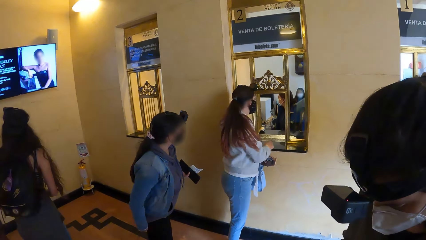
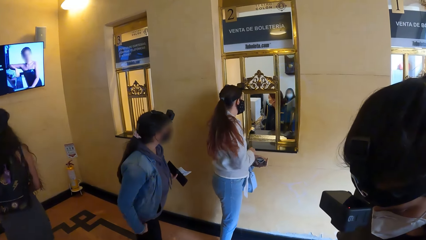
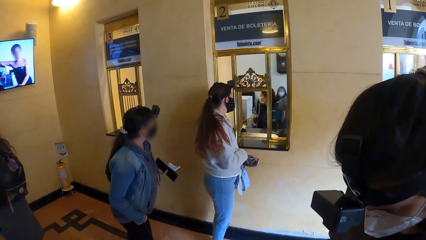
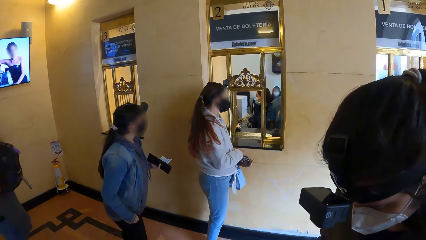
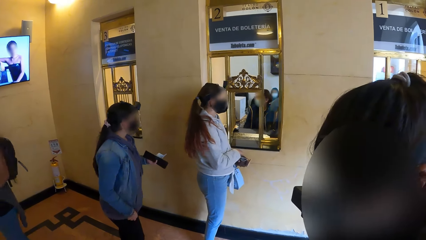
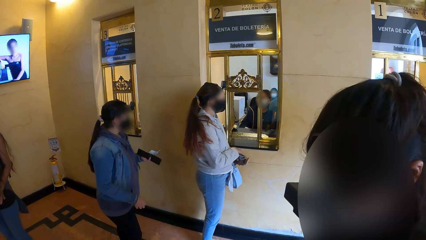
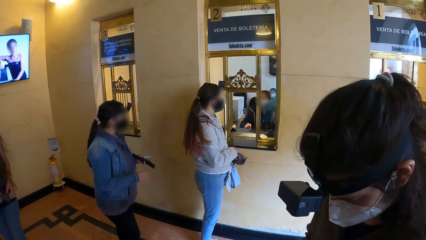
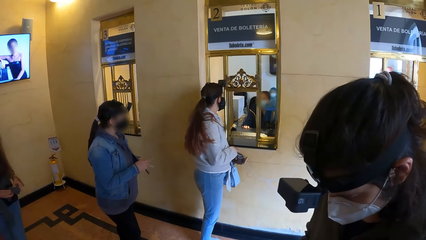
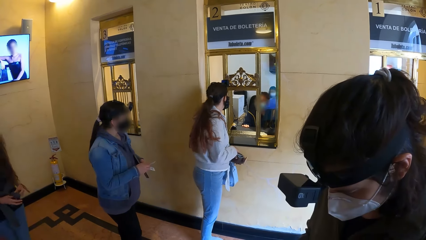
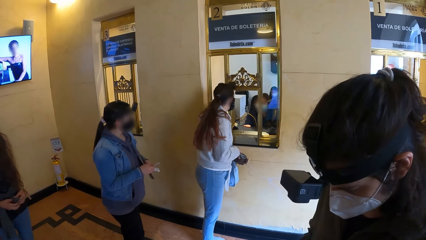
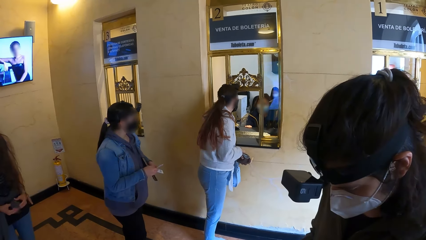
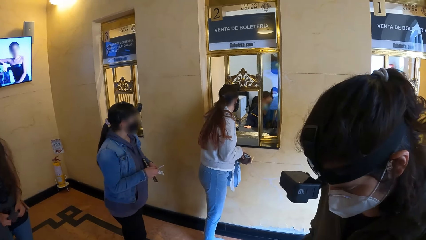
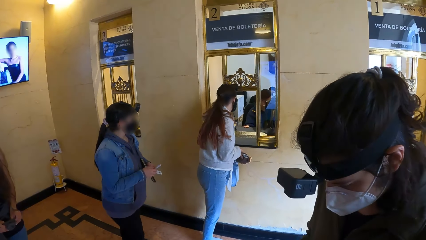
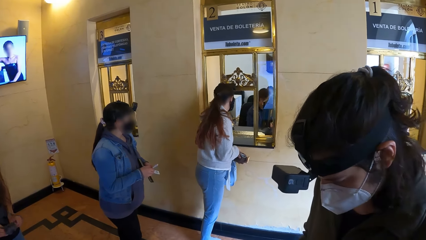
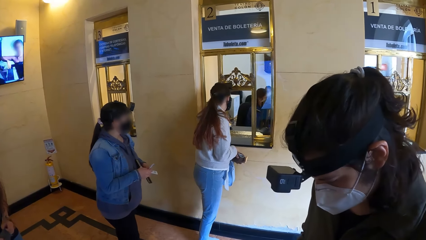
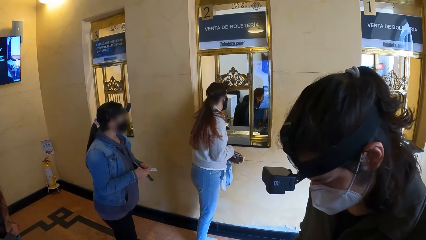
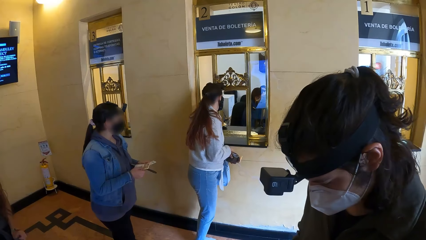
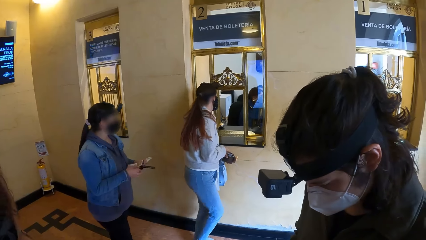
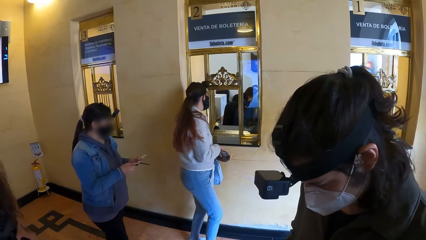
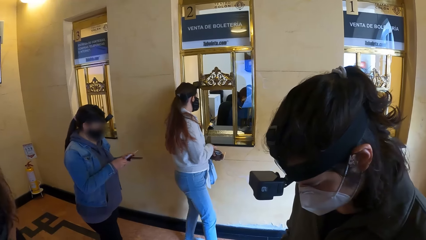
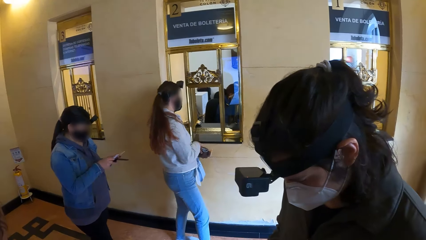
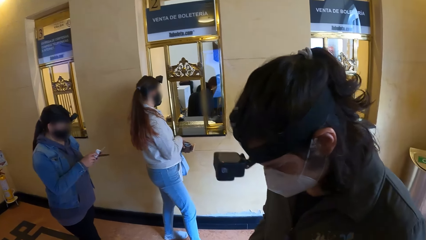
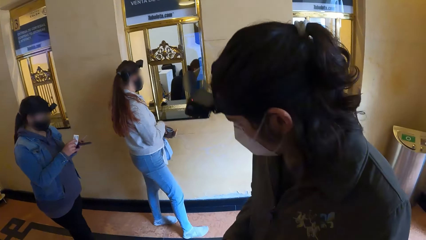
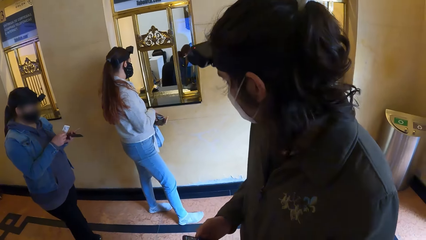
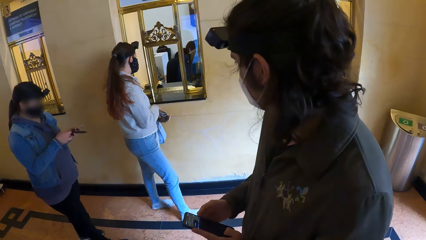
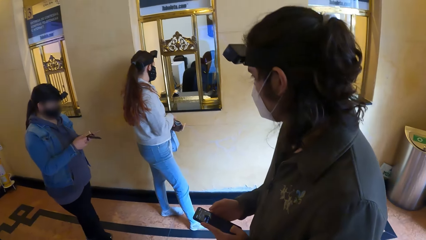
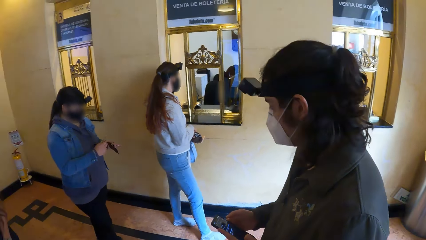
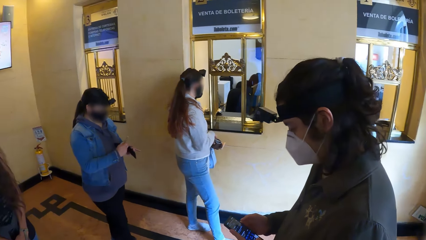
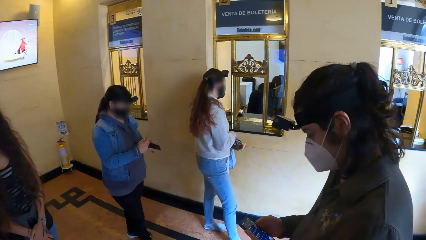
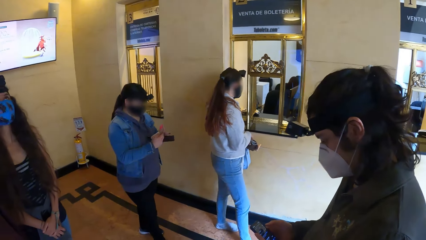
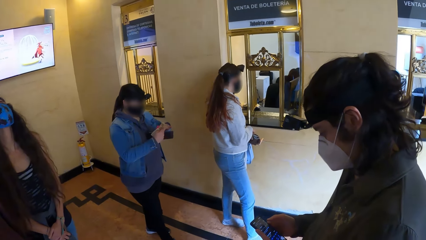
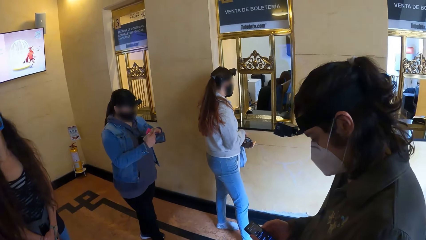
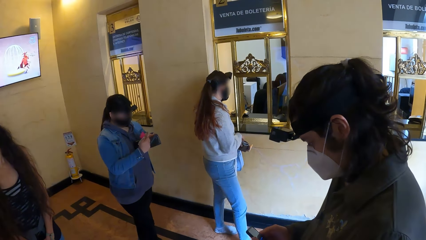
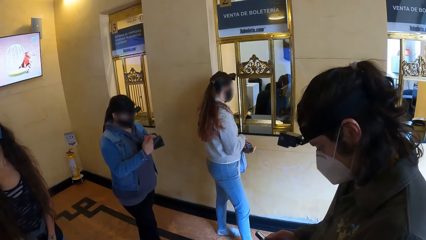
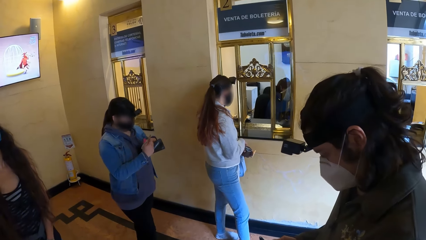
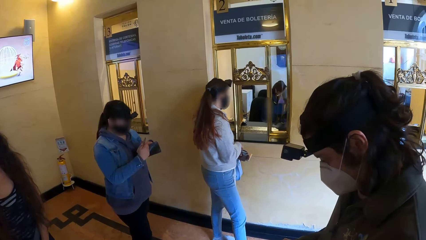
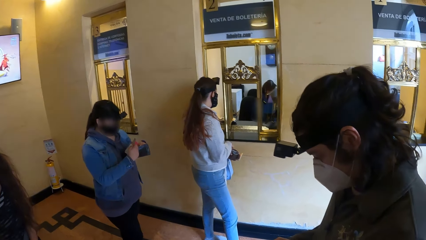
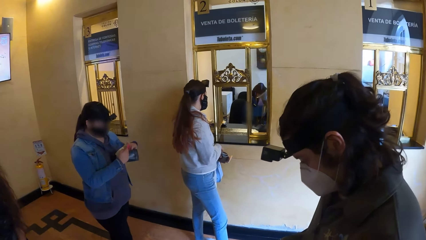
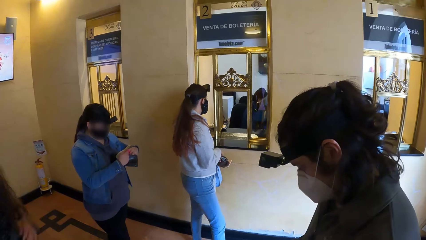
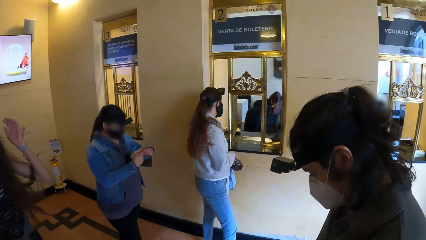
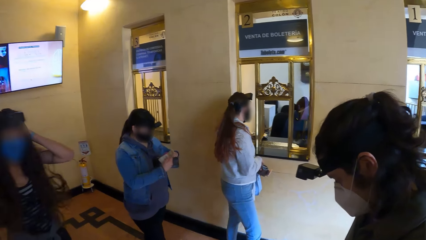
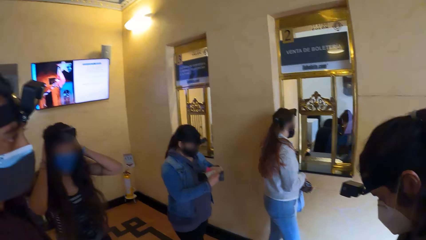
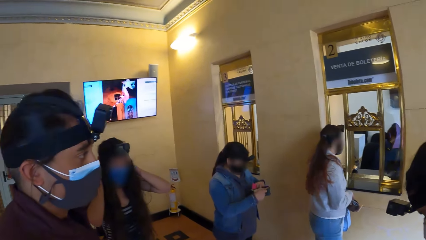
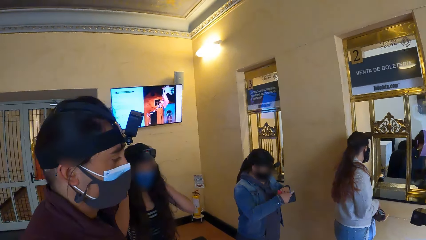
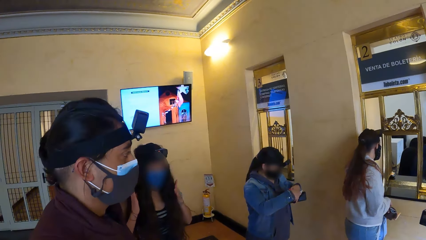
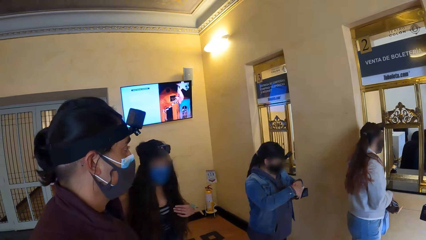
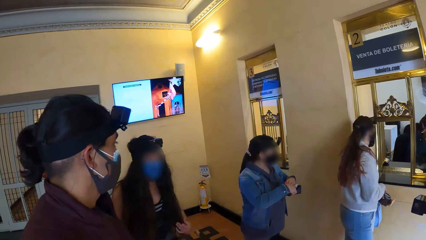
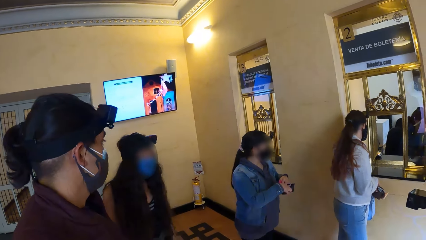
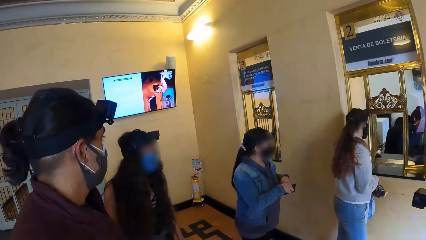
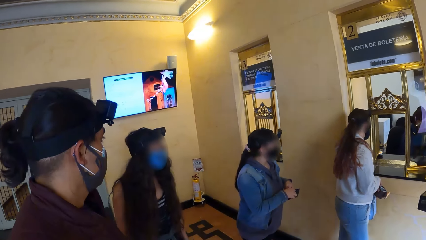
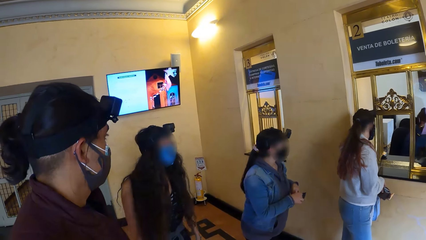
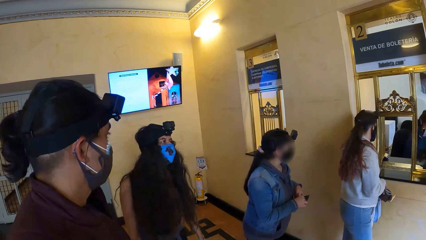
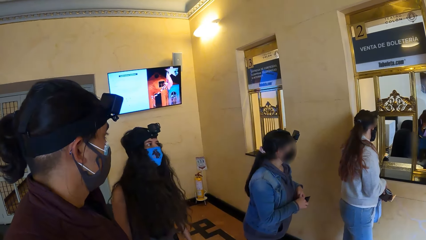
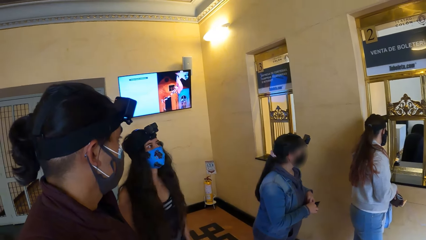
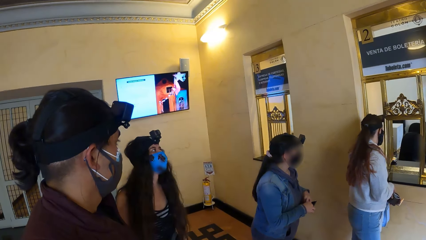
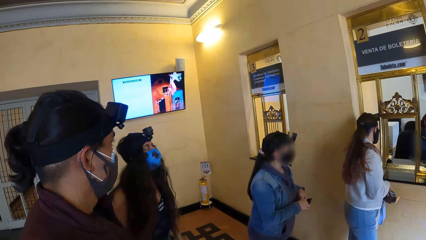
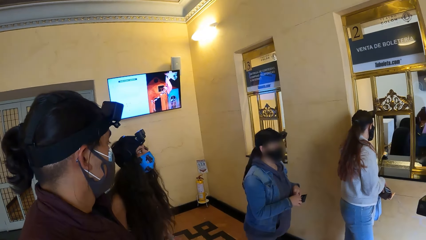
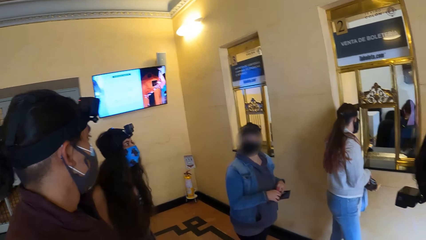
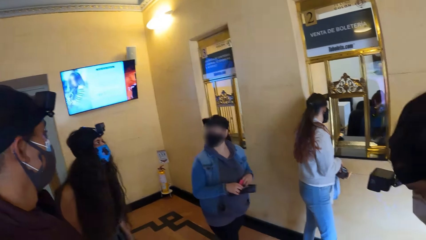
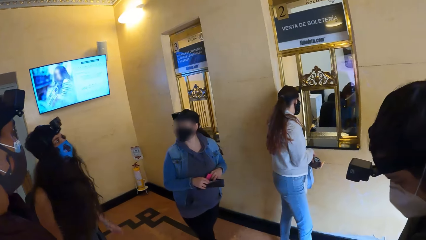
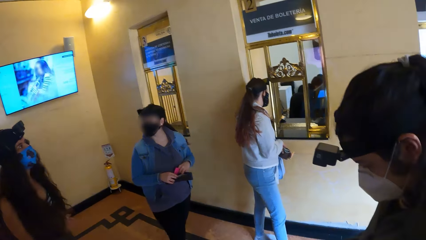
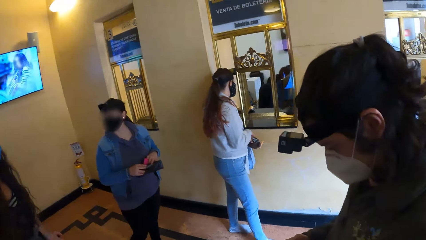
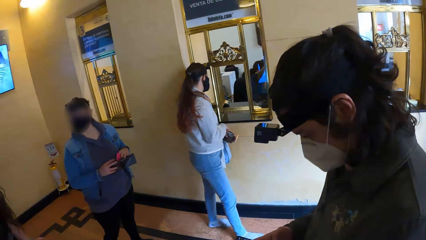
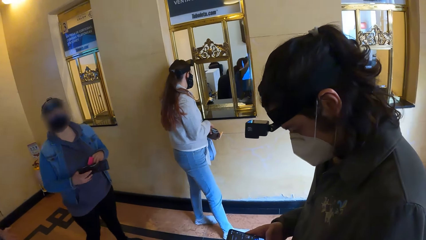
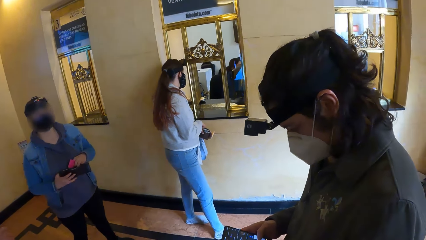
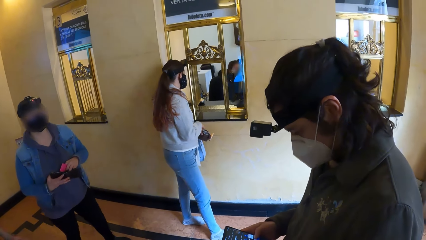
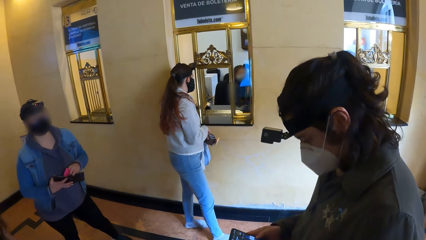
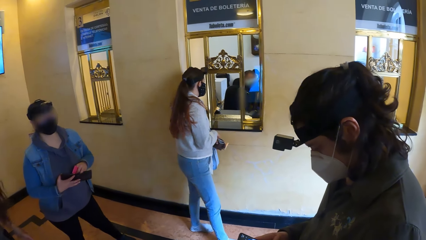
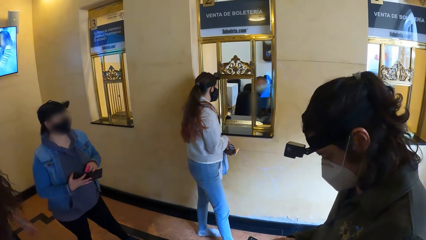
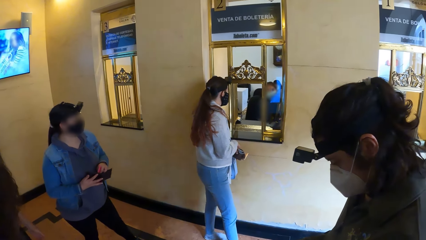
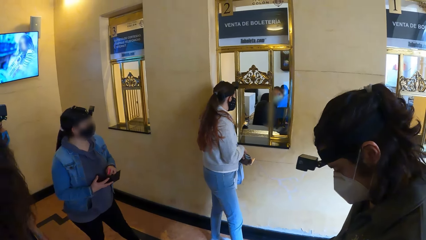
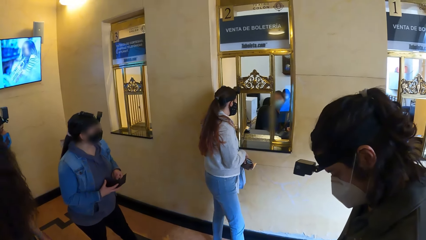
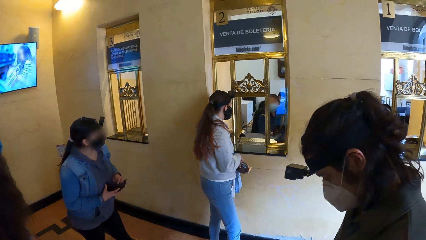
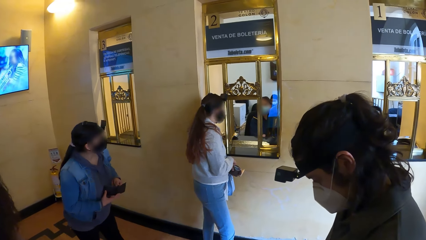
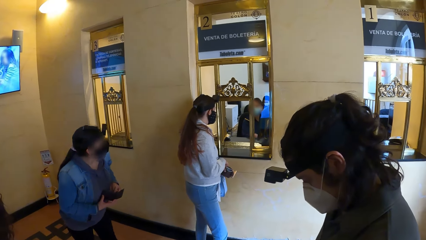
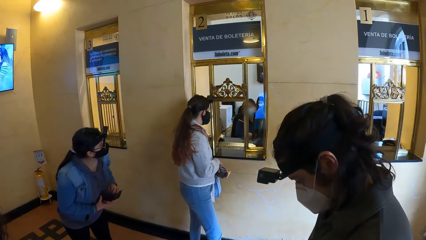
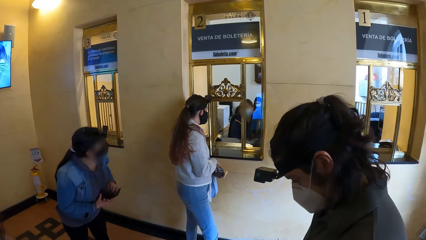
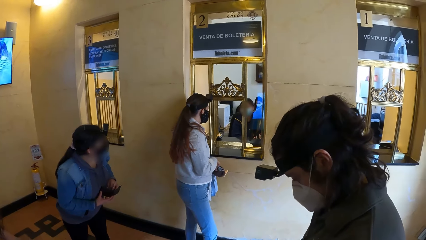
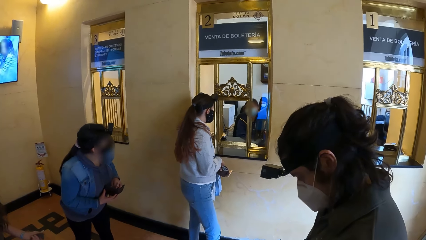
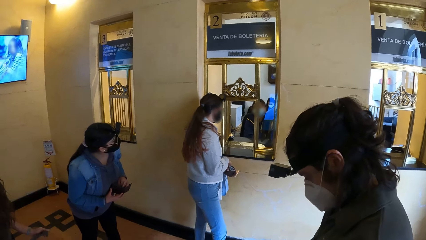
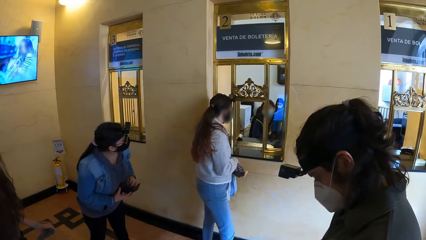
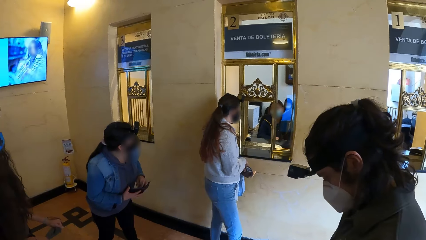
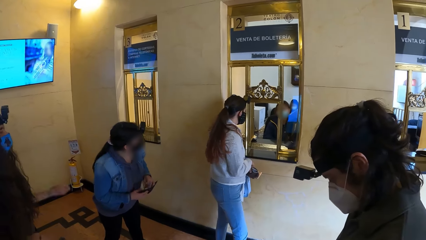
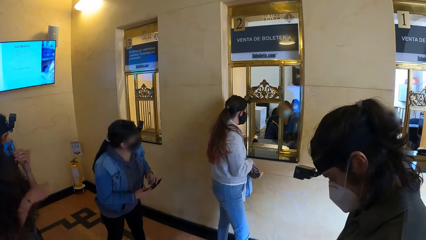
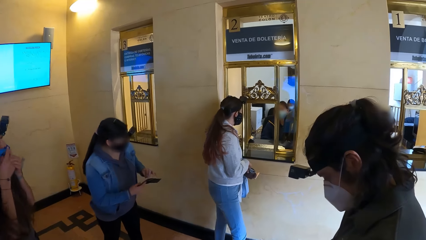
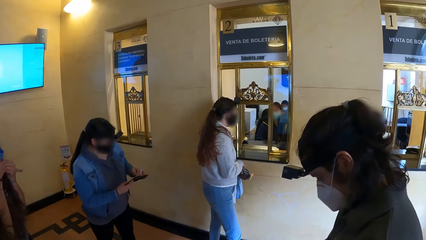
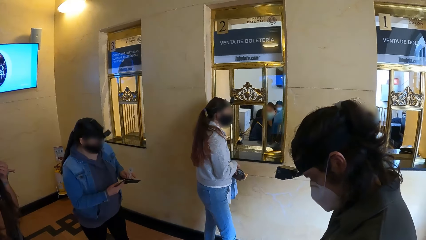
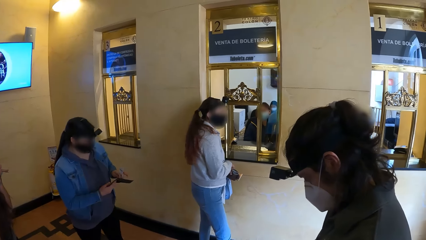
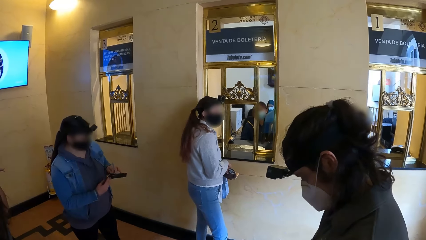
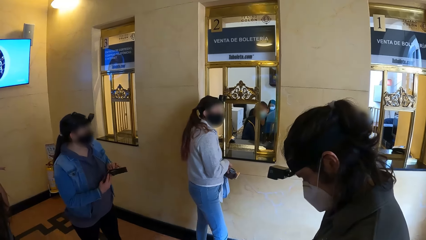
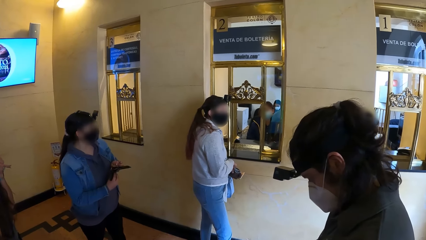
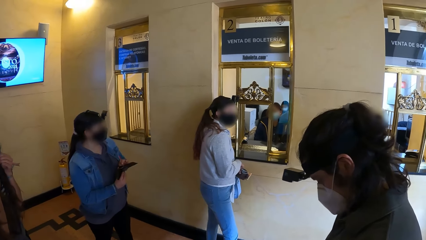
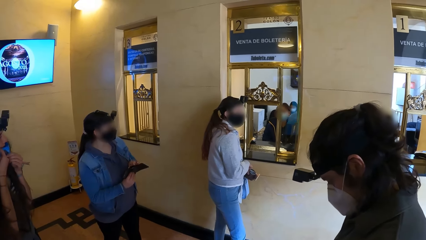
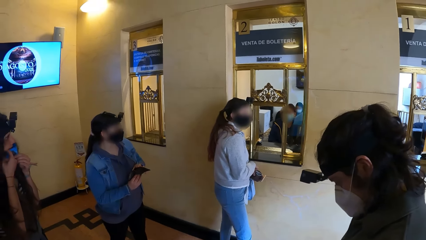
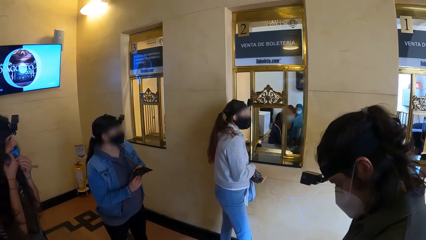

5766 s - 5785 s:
A woman interacts with another woman. A third woman holds a rubber with both hands. A fourth woman passes the paper to her right hand. A man operates the phone with both hands. The fourth woman examines the purse with both hands. The third woman touches her hair with both hands. The second woman interacts with the first woman. The third woman adjusts a facemask on her face with both hands.
